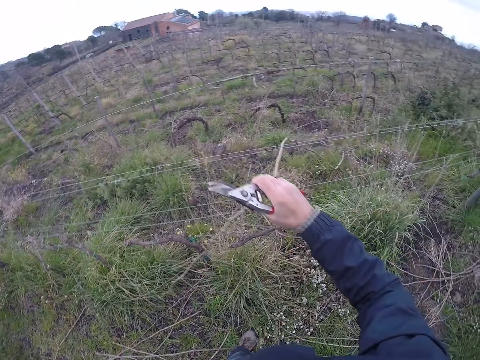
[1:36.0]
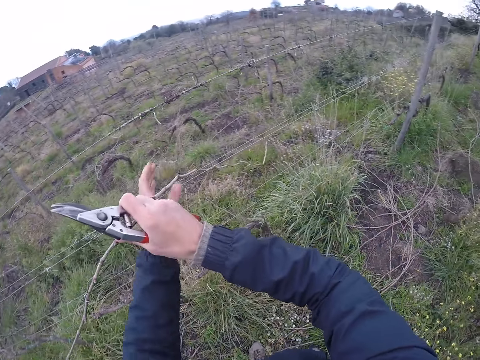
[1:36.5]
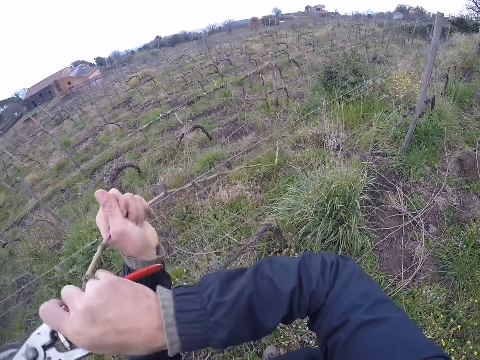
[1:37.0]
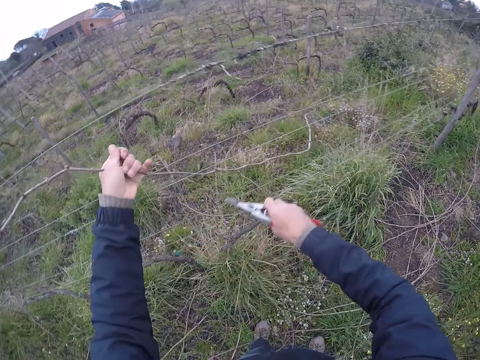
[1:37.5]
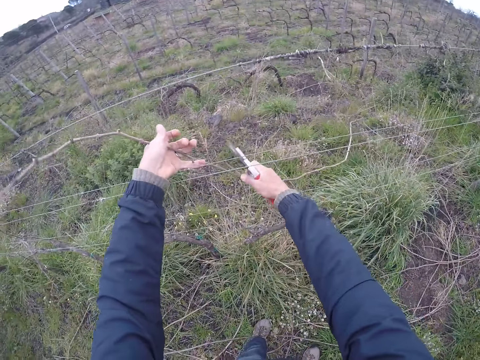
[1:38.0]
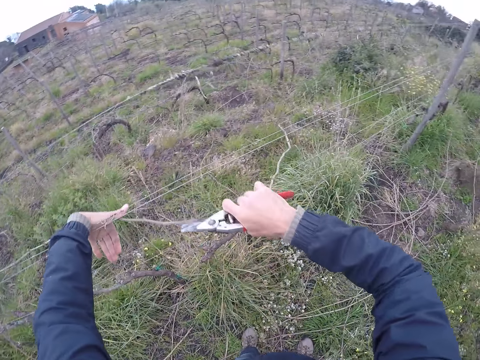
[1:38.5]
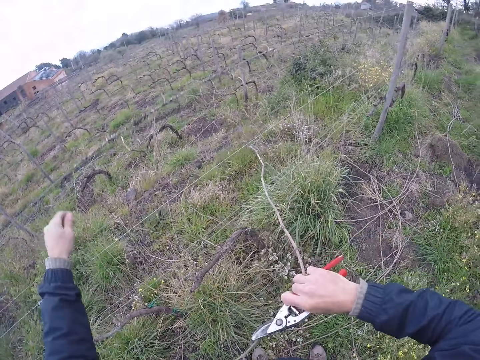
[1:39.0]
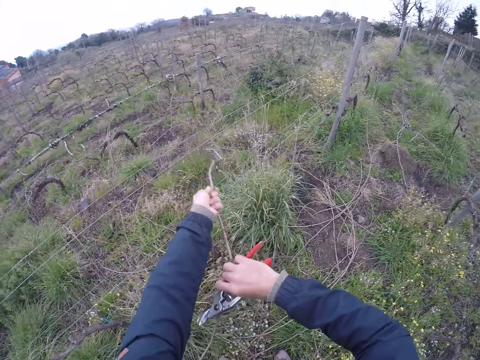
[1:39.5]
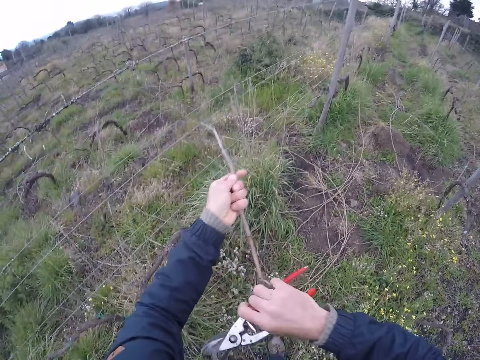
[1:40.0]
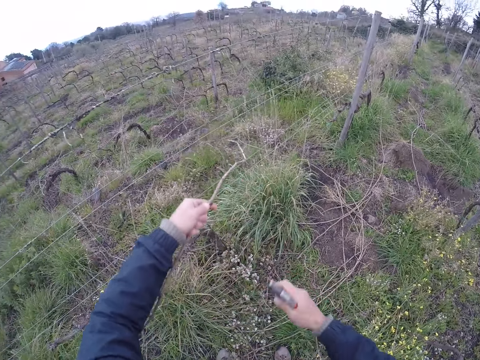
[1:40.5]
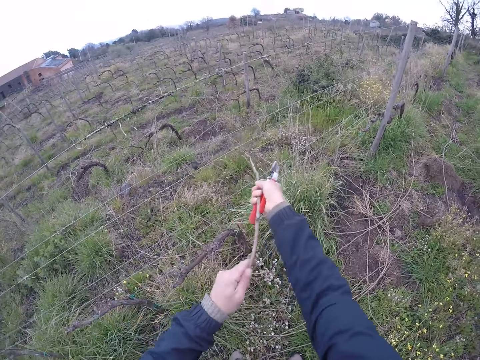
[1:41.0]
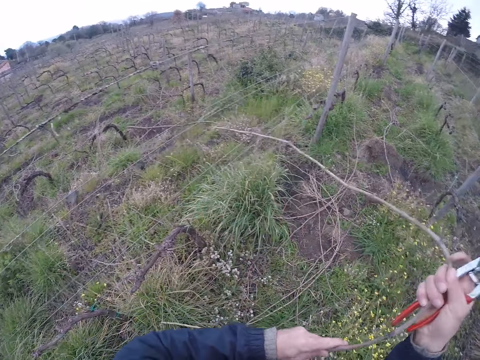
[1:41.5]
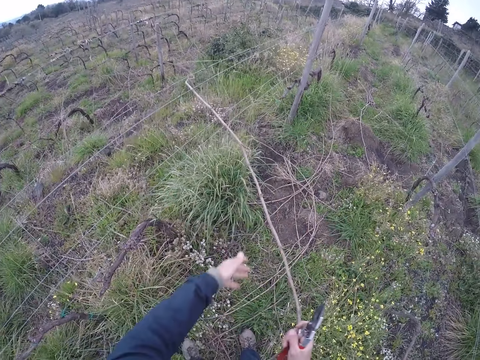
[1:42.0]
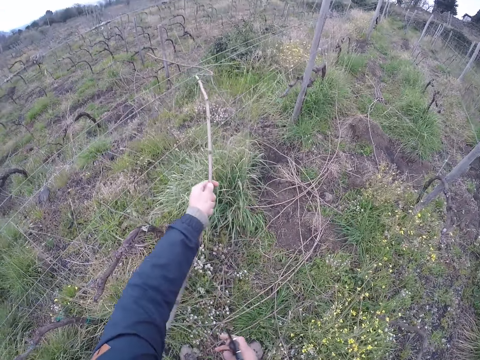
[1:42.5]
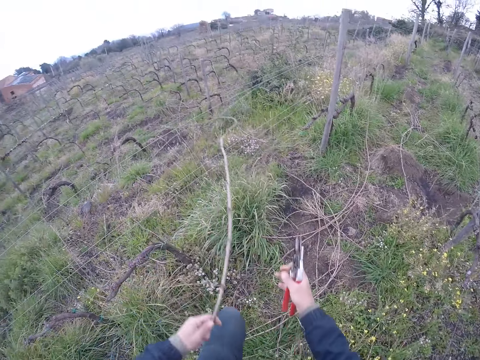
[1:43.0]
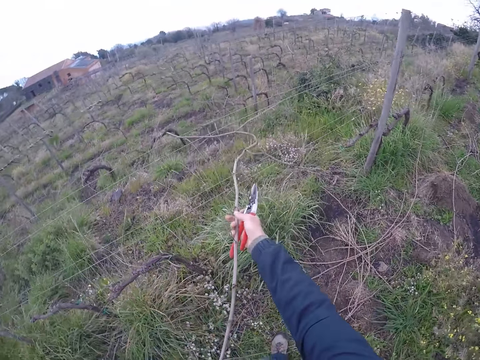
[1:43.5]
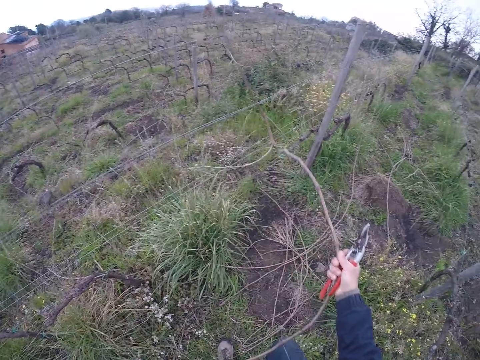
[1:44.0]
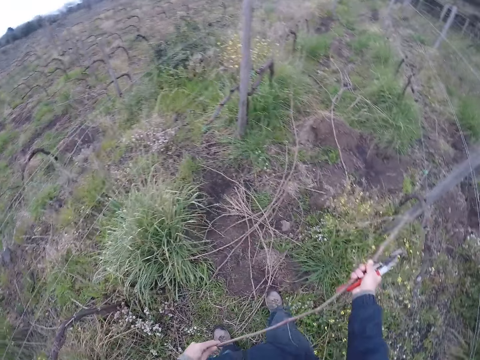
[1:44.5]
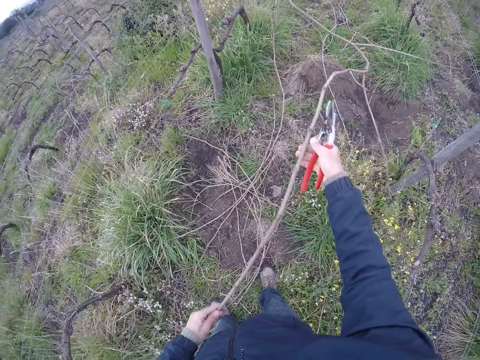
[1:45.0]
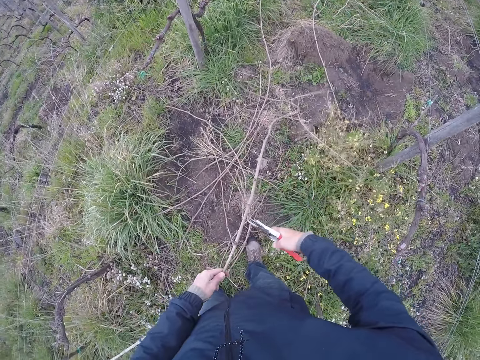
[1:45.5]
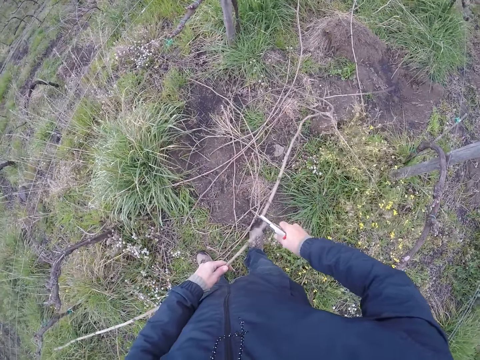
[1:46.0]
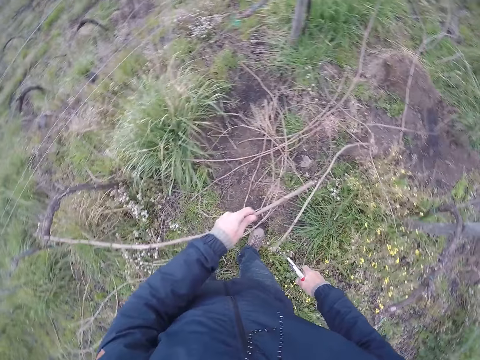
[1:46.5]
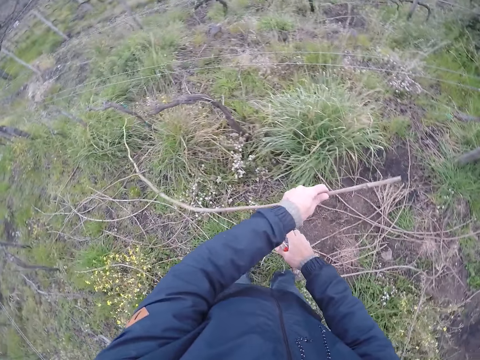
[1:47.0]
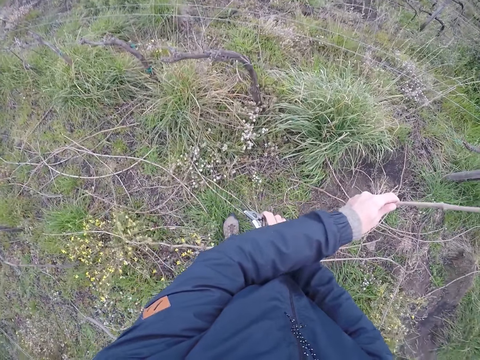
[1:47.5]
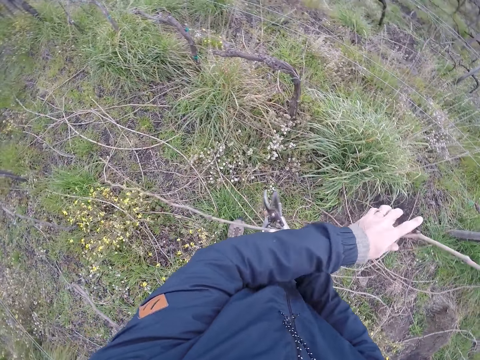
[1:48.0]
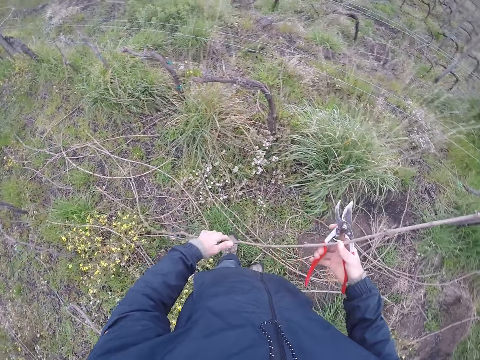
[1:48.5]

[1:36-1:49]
The camera wearer removes a dry branch from the wire with his hands. He moves the stick on the side. He cuts the dry branch with the cutter in his right hand. He adjusts the branch with his hands. He cuts the stick.

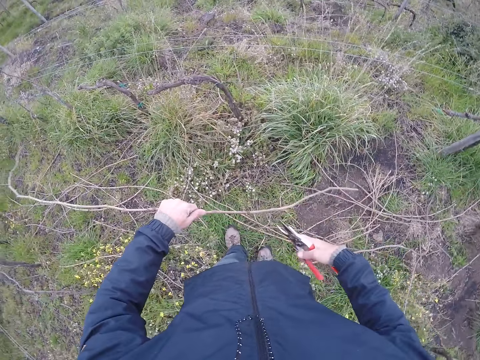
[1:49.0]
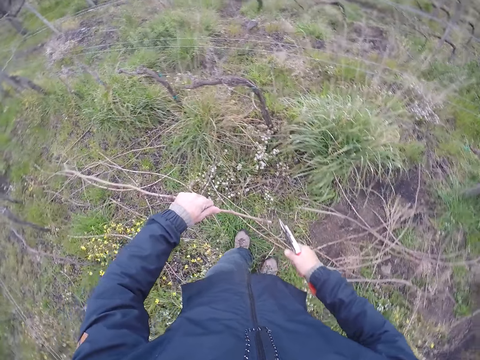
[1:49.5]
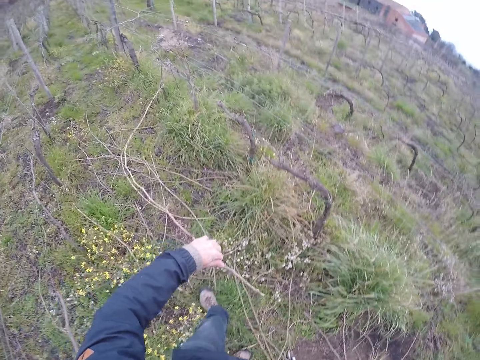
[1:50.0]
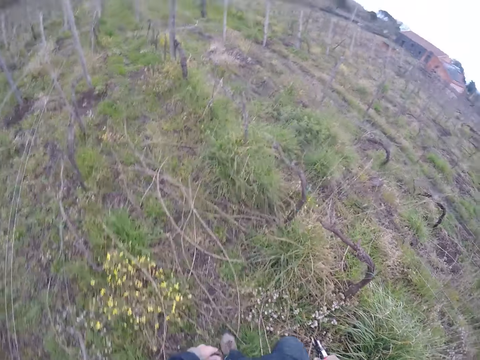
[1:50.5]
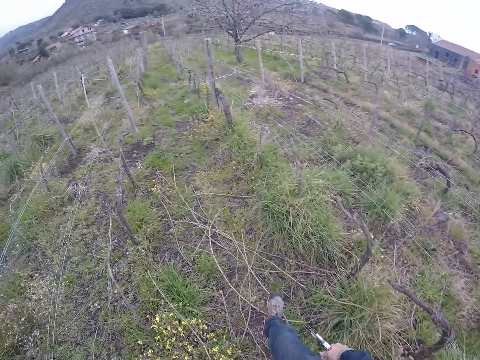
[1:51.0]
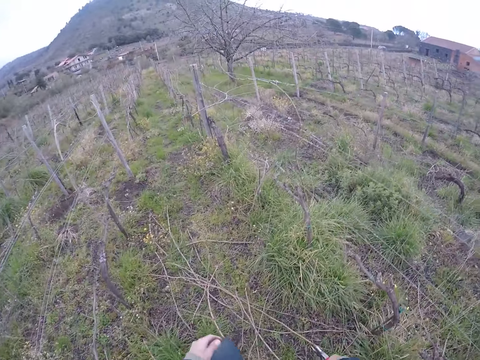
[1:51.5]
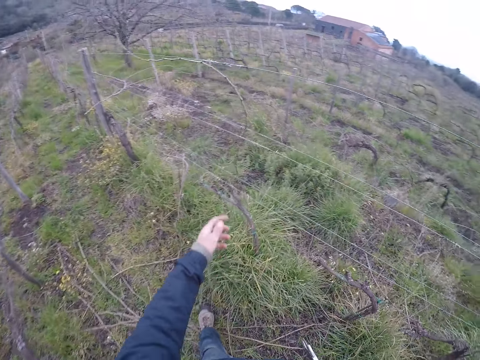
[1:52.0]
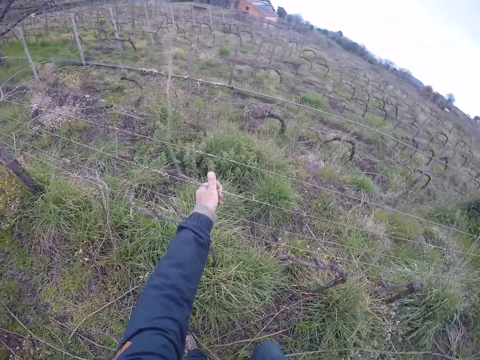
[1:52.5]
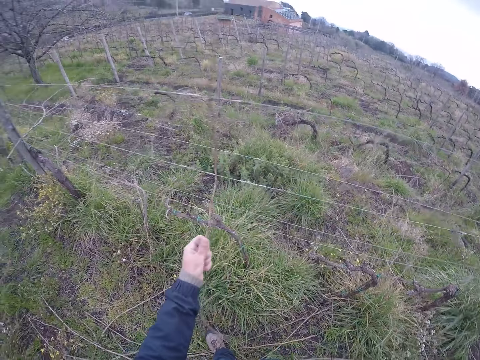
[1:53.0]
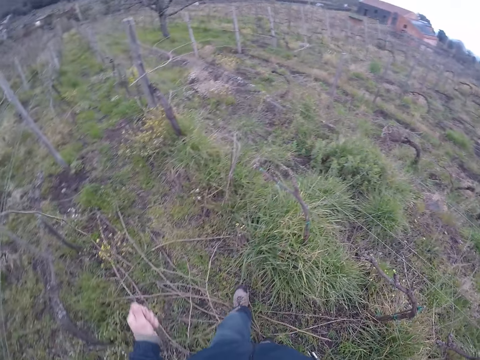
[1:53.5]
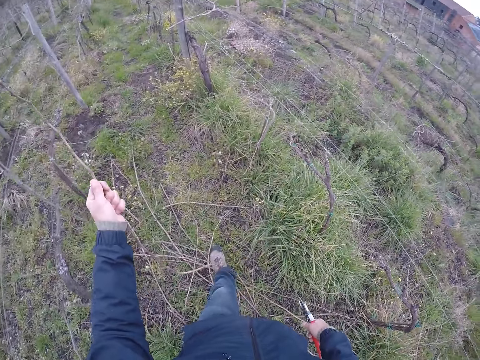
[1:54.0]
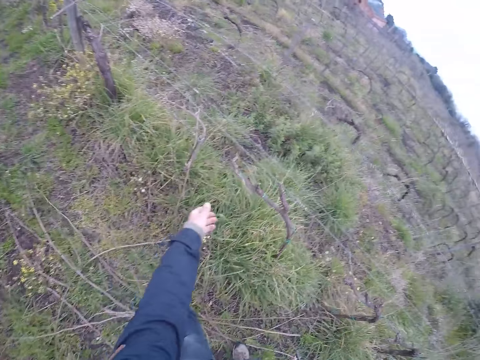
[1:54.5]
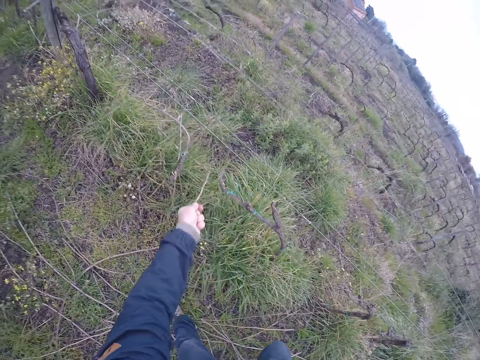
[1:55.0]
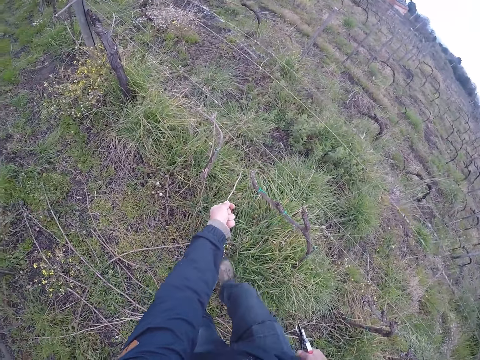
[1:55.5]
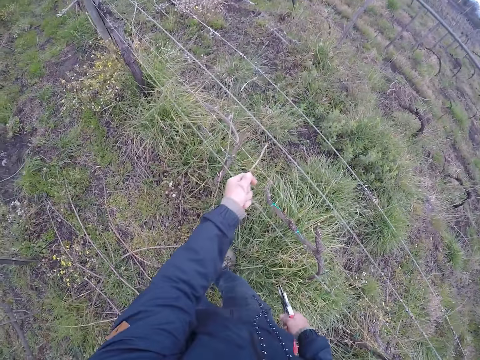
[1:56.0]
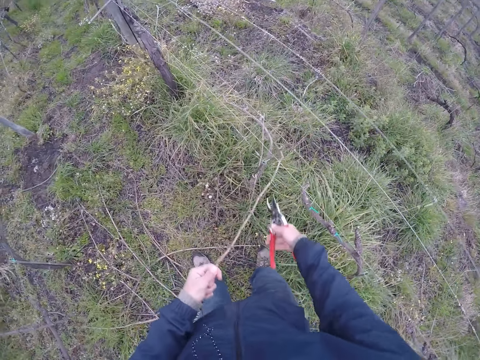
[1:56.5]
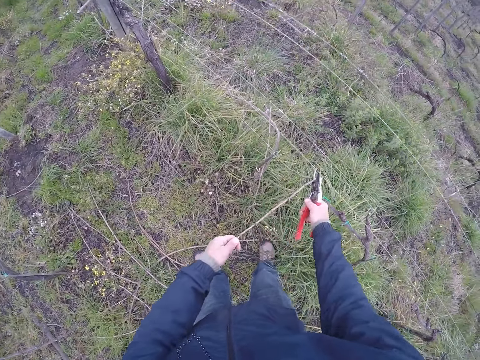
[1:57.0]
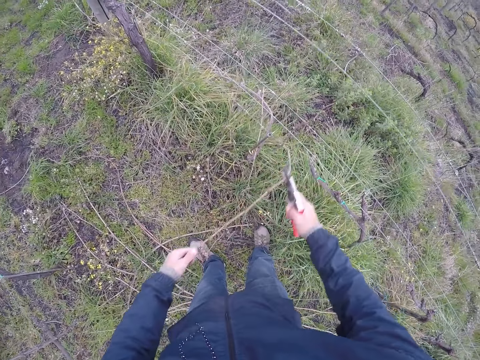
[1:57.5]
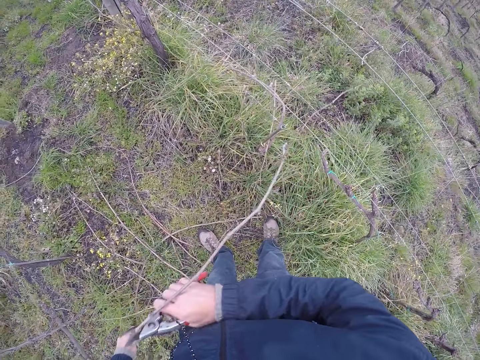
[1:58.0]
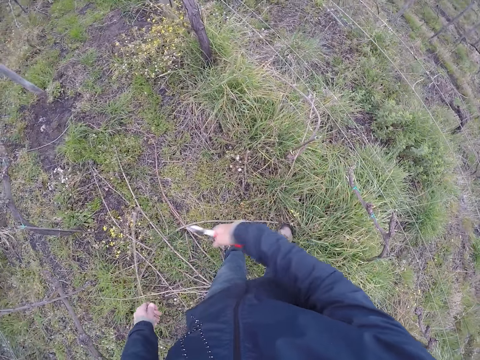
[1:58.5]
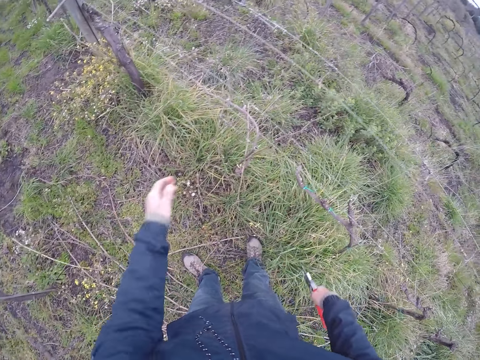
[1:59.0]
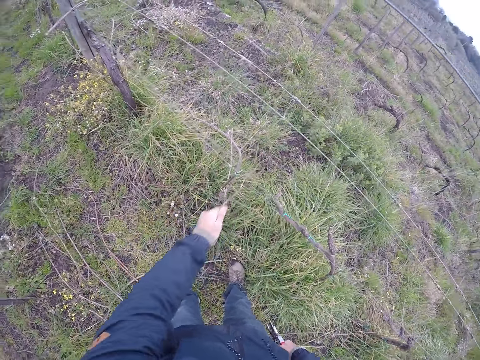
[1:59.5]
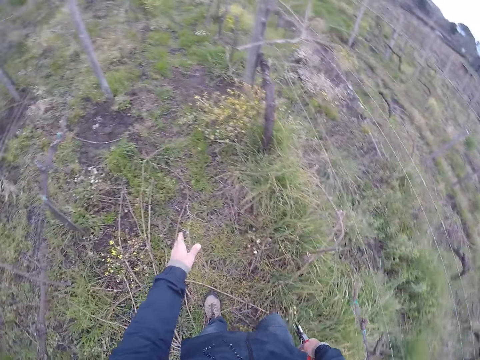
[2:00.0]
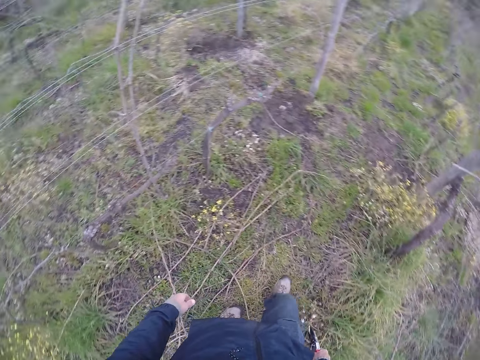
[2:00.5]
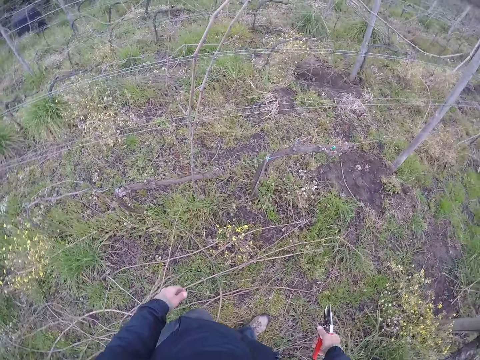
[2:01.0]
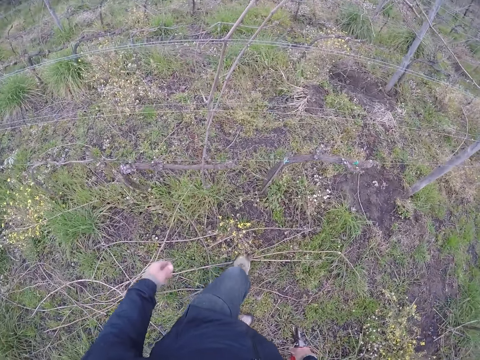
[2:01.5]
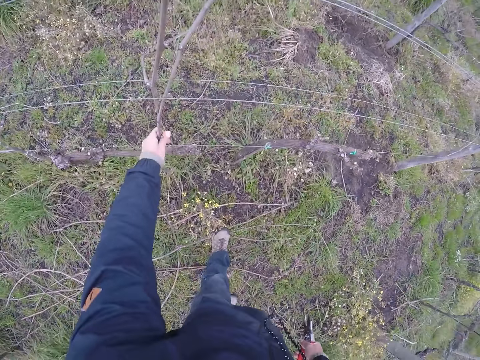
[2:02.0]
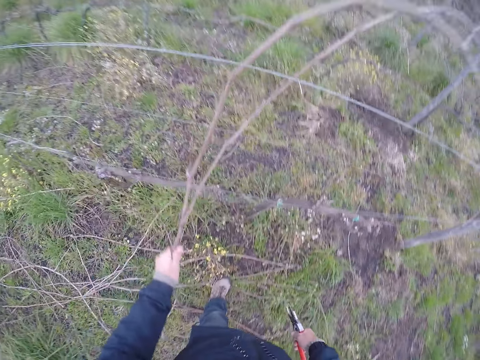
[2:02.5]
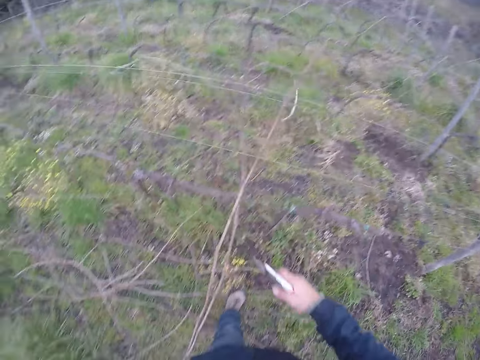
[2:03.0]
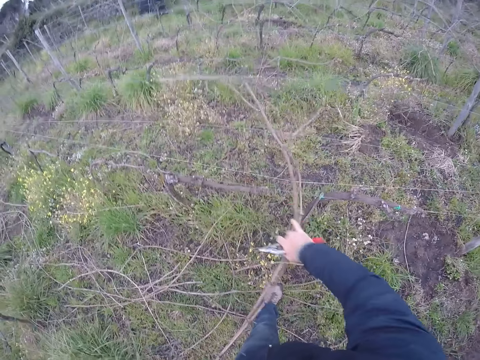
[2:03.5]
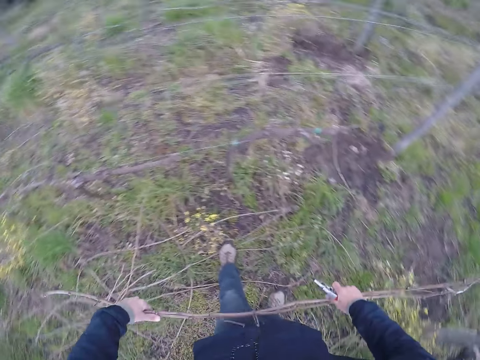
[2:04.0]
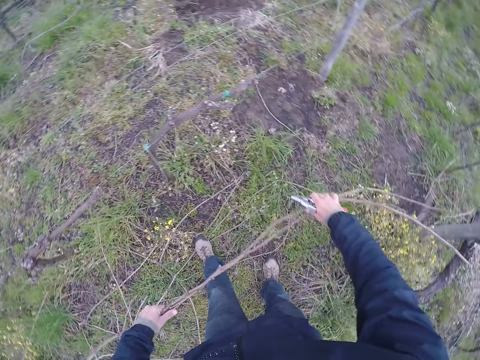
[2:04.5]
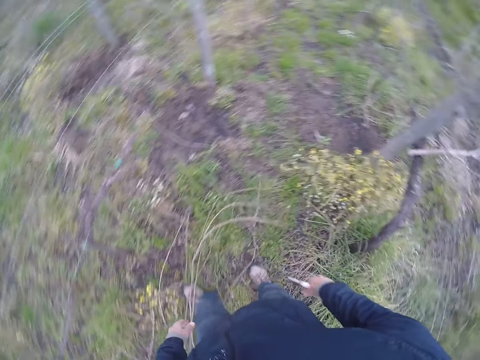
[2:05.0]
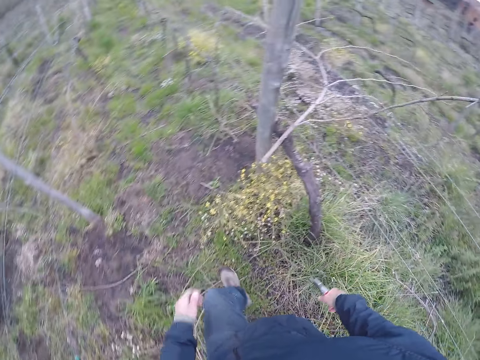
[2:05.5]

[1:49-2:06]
The camera wearer moves a stick on the side. He drops the dry branch on the floor with his left hand. He walks around. He removes a dry branch from a wire with his left hand. He drops the dry branch on the floor with his left hand. He holds the stick with his left hand. He removes a dry branch from a wire with his left hand. He holds the dry branch with the cutter in his right hand. He walks around. He drops the dry branch on the floor with his left hand. He picks up the stick. He picks up the stick again. He removes a dry branch from a wire with his left hand. He drops the dry branch on the floor with his left hand. He turns. He removes a dry branch from a wire with his hands. He picks up the stick. He drops the dry branch on the floor with his left hand.
